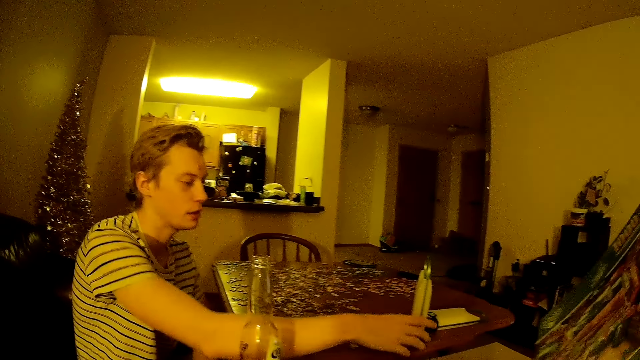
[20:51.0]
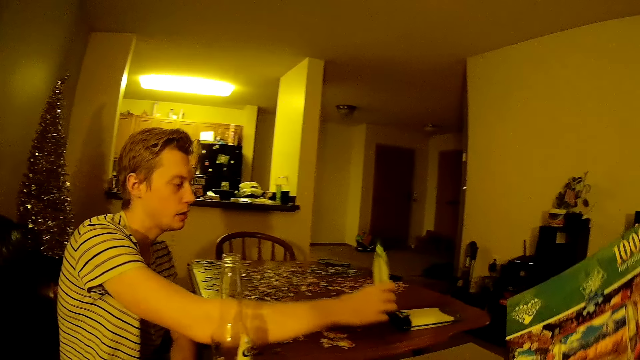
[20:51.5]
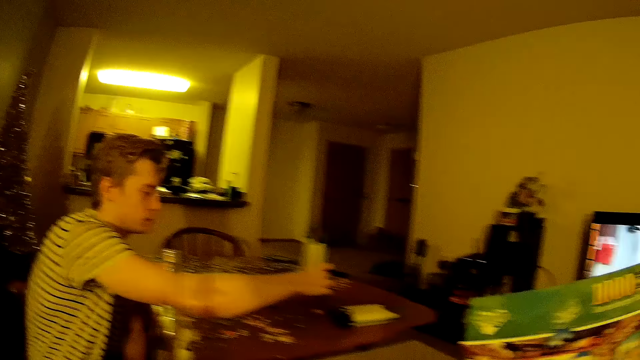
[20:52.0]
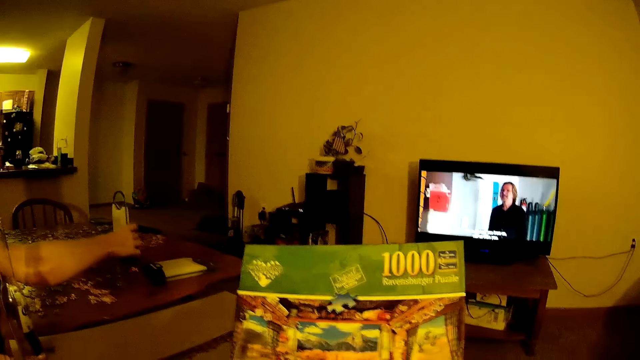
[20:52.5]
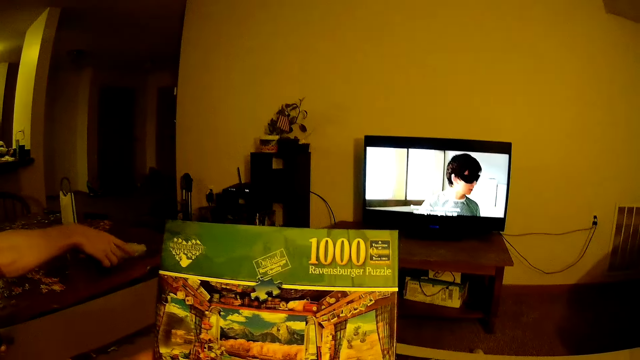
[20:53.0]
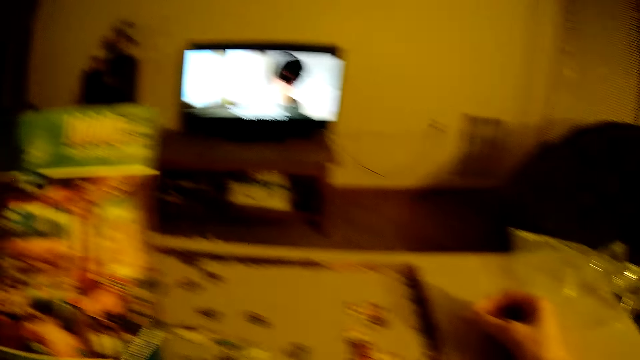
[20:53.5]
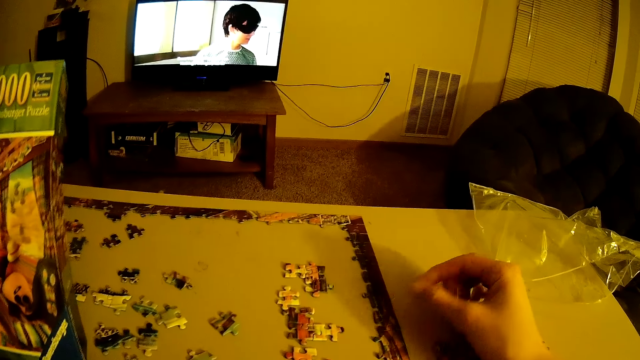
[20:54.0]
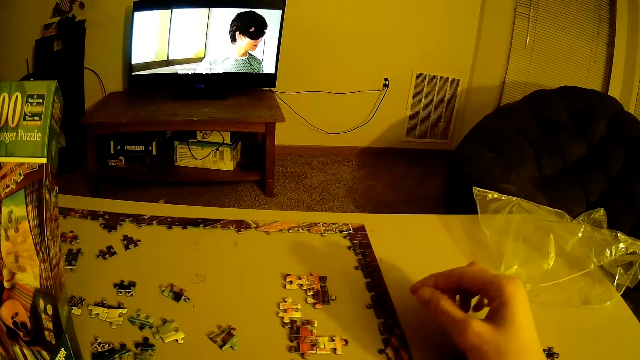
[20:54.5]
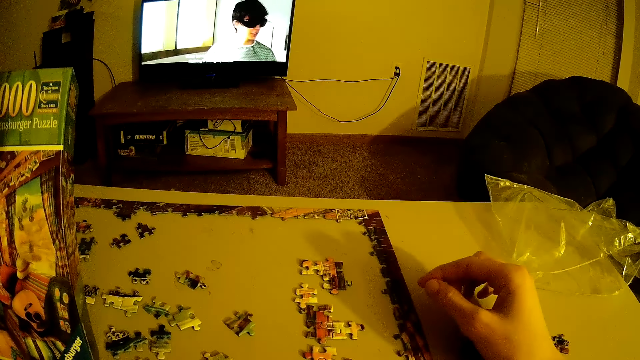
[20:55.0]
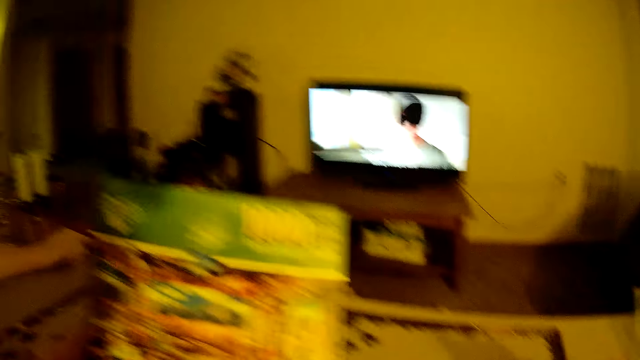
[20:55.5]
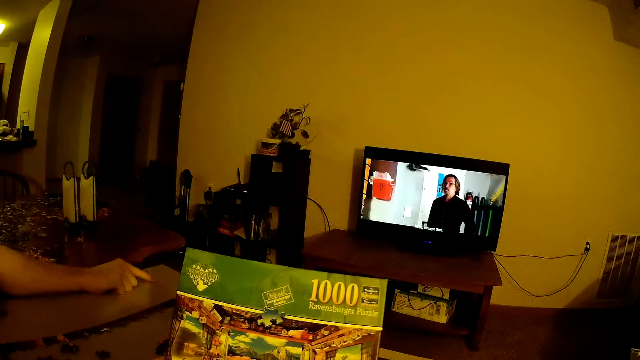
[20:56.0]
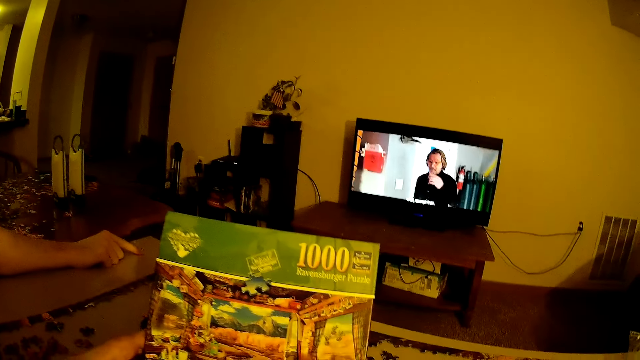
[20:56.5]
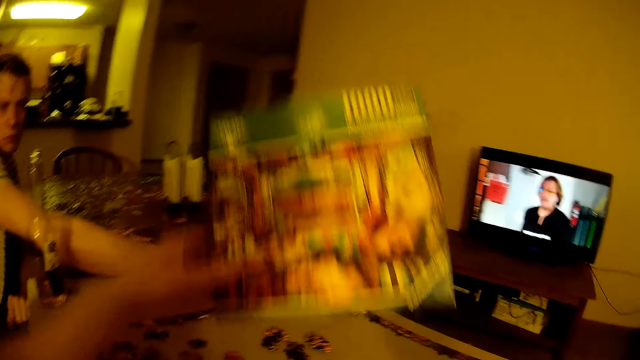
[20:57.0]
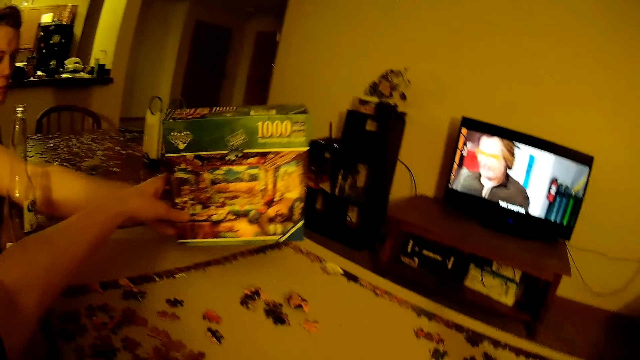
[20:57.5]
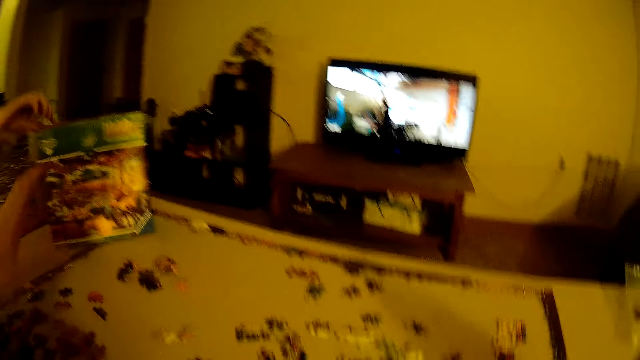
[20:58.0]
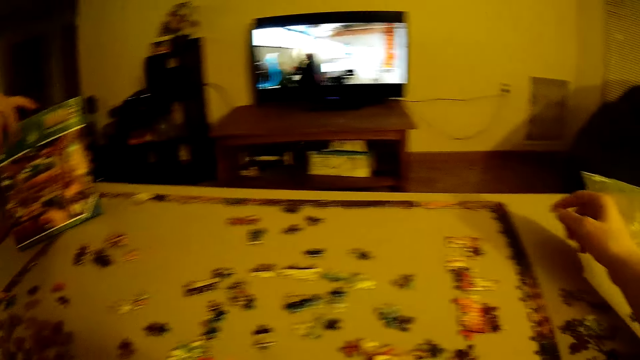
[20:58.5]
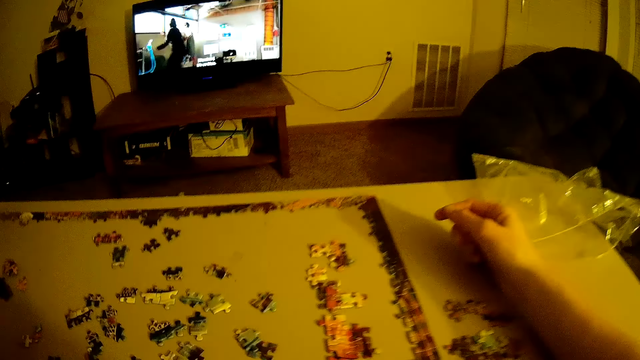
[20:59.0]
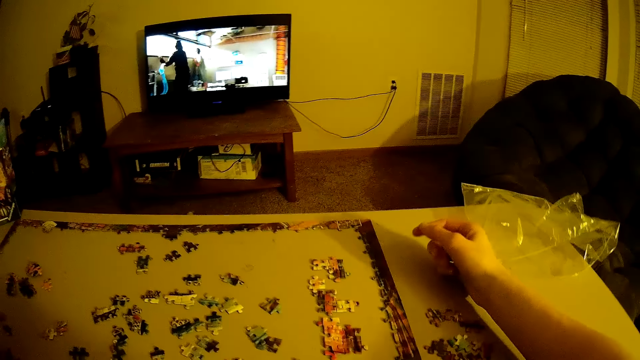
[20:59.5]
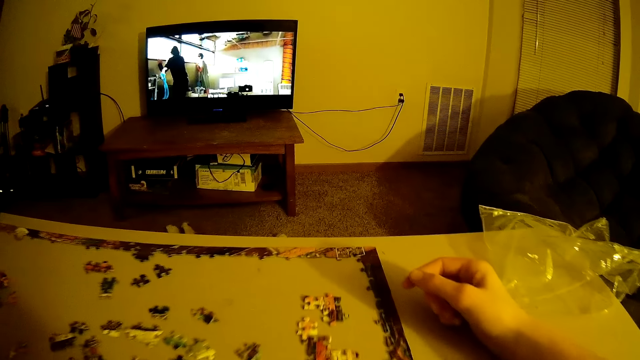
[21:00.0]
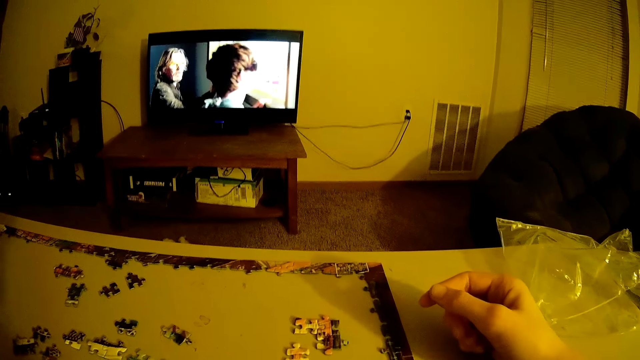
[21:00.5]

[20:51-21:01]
The camera wearer interacts with a man. The man moves the candle away. The camera wearer arranges the puzzle on the table. They move the puzzle picture.

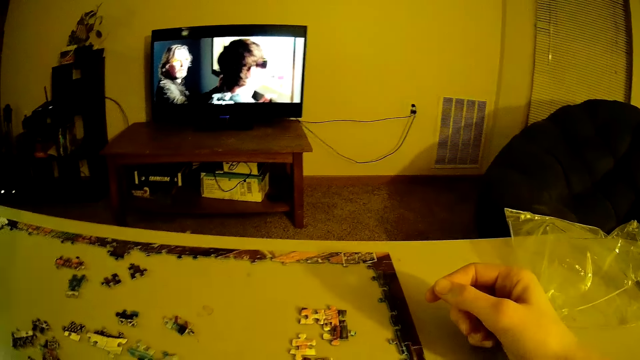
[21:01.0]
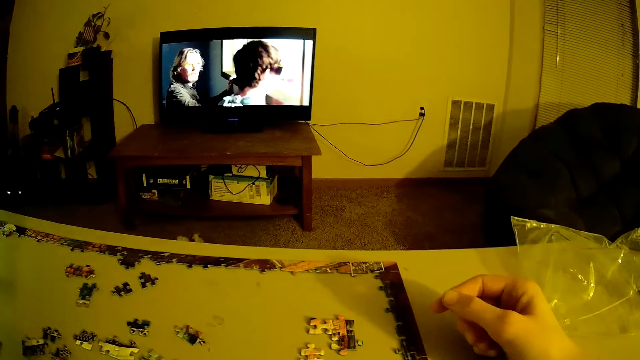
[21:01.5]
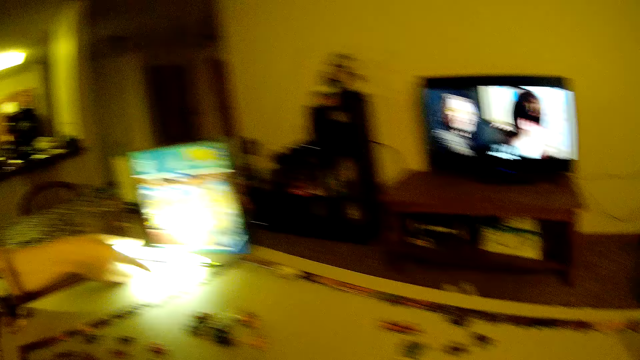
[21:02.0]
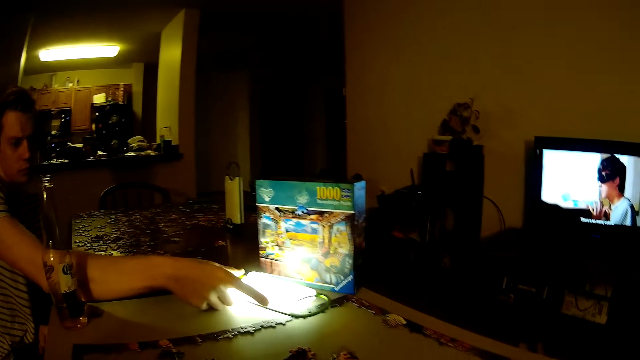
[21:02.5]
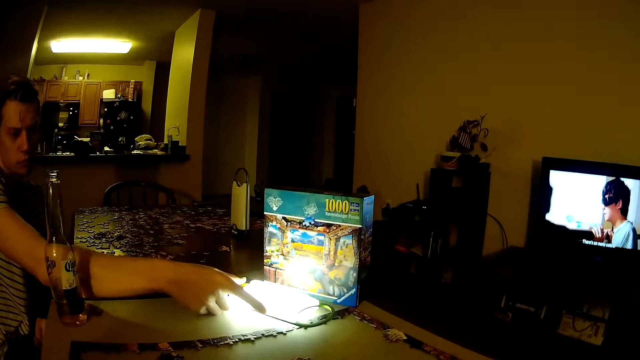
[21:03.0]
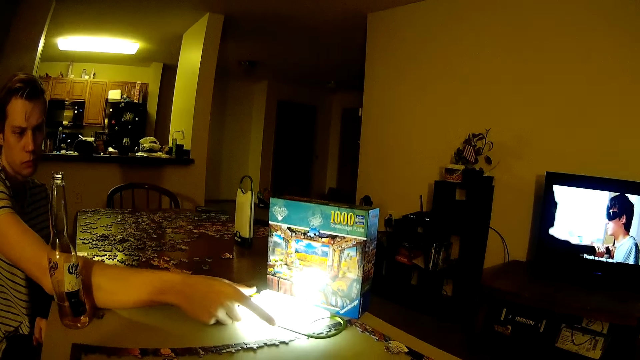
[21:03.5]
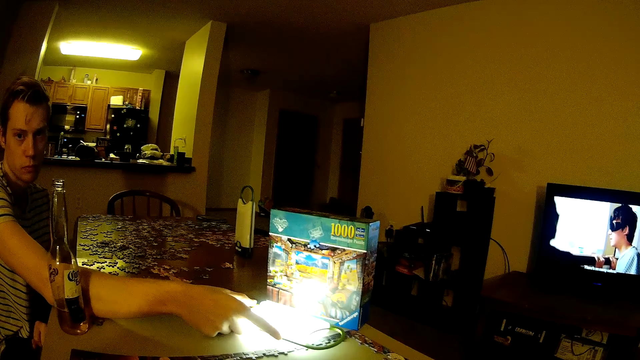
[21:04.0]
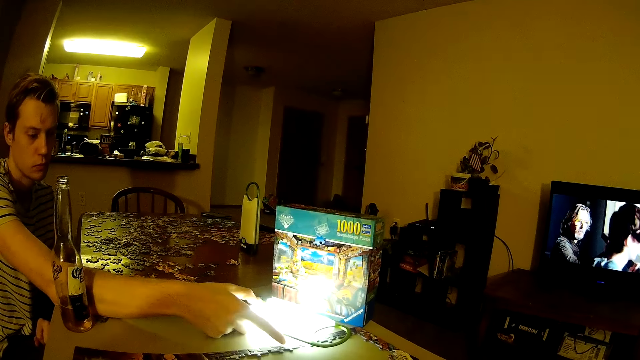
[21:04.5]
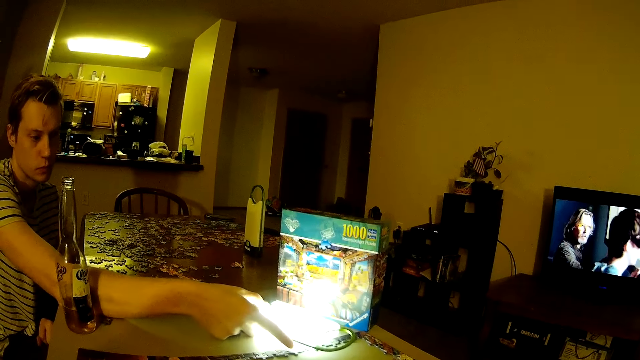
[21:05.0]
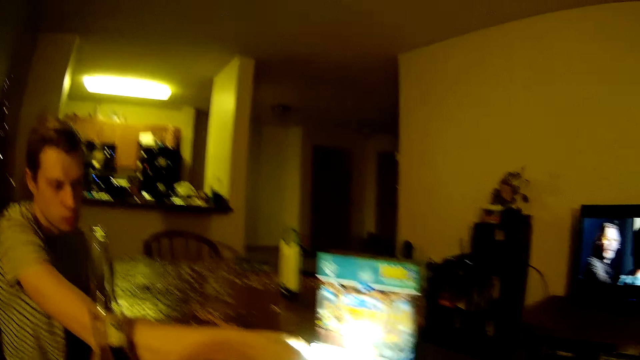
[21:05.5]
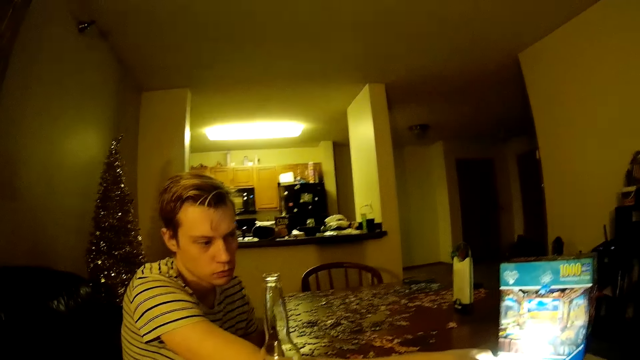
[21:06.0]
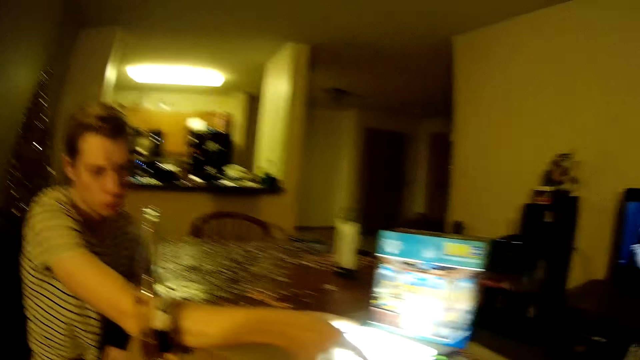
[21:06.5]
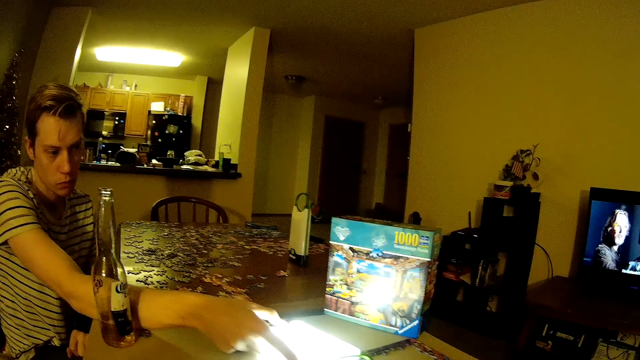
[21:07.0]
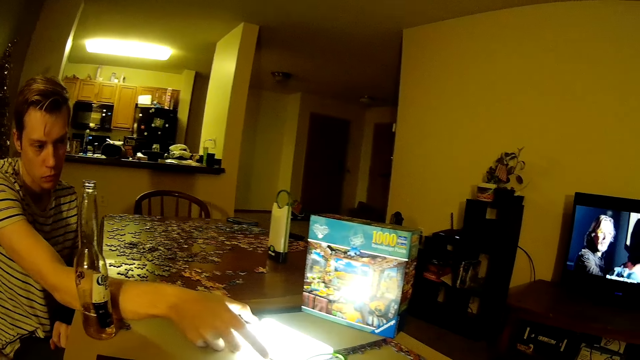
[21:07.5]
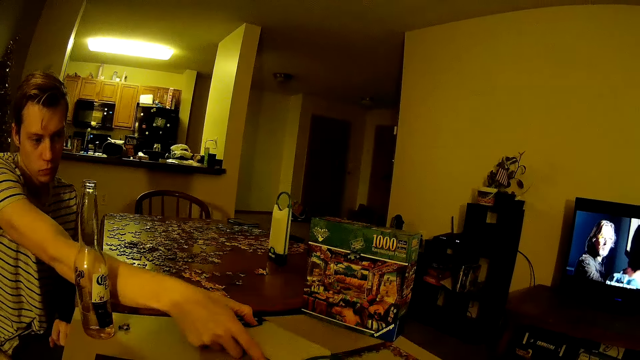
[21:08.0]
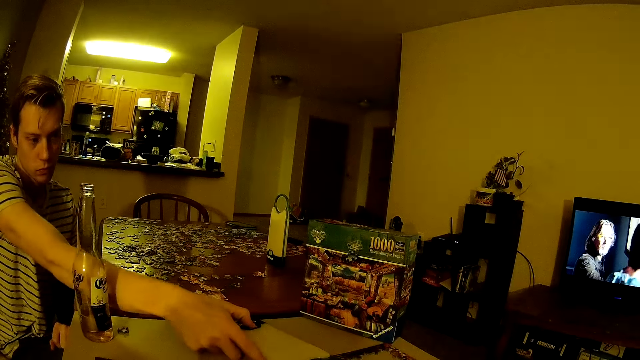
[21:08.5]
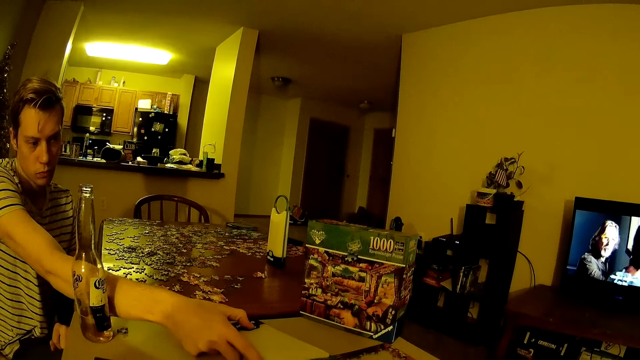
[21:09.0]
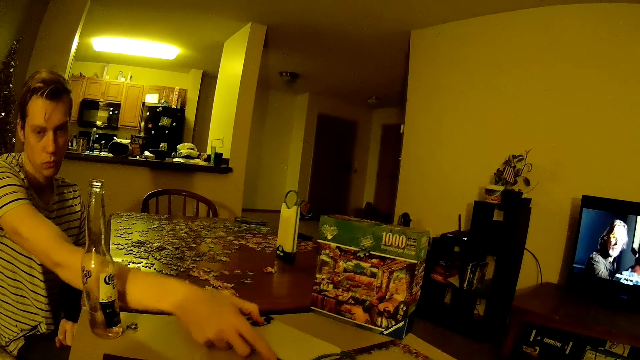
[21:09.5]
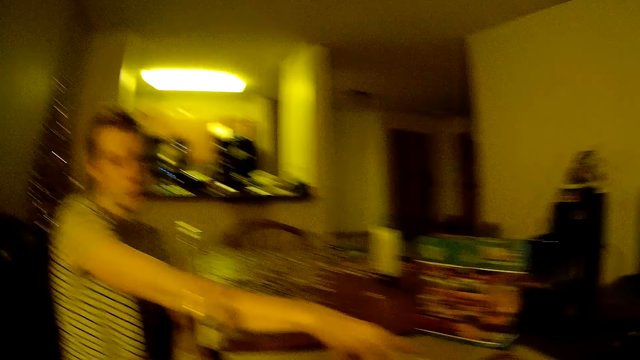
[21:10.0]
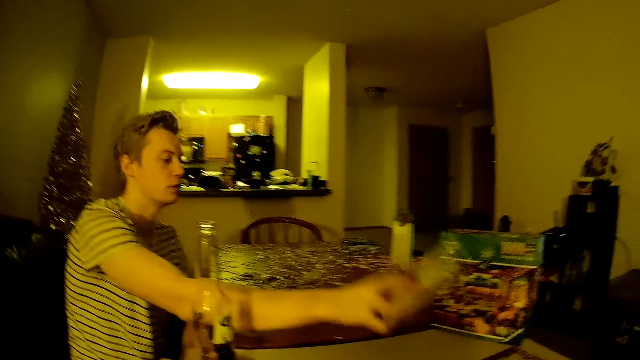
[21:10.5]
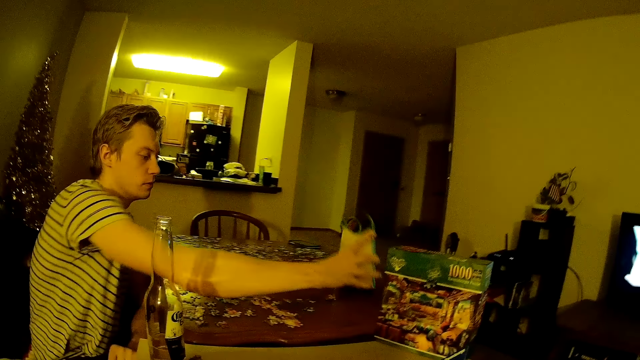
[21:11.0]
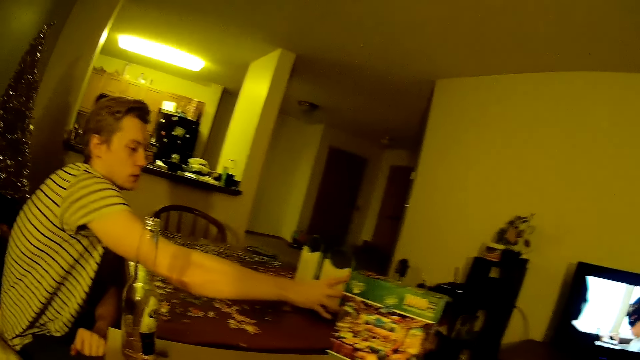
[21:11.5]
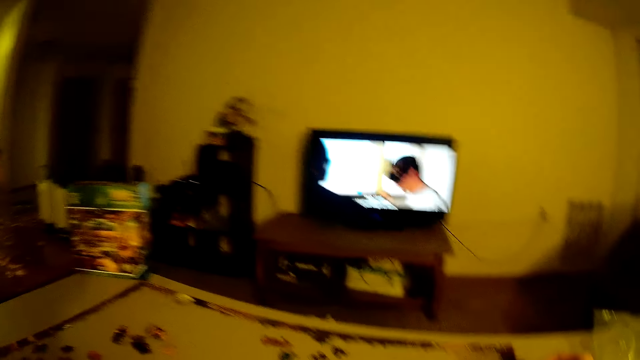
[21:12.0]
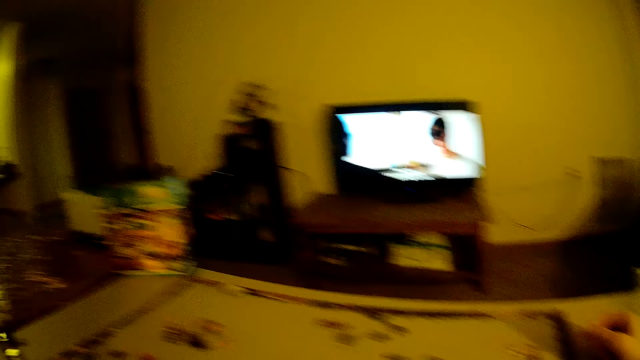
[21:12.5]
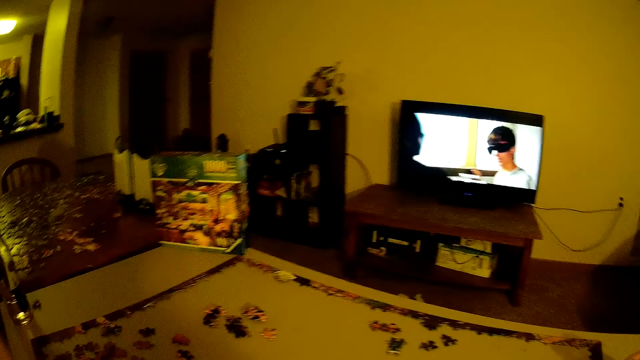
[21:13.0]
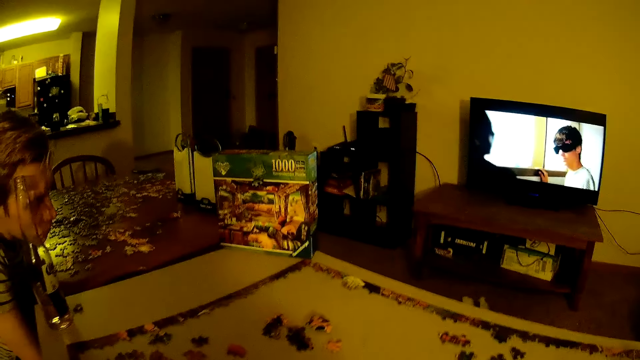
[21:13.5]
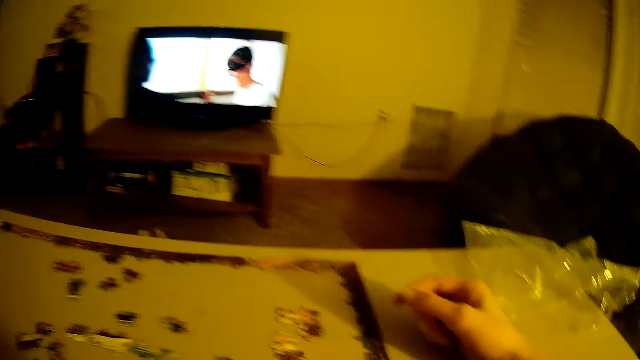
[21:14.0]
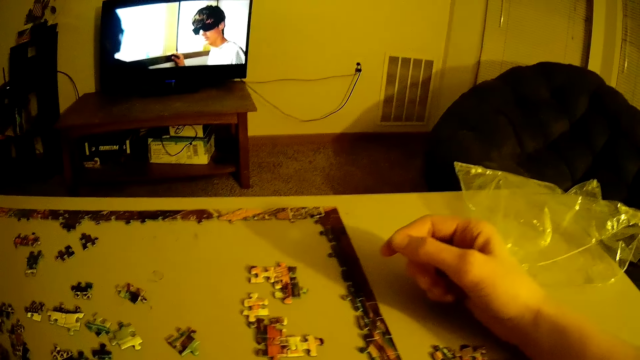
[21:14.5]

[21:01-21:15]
The man puts the torch in front of the puzzle picture. The man puts off the torch. The man puts the torch away.
